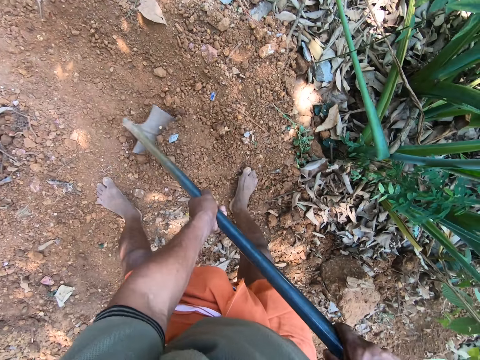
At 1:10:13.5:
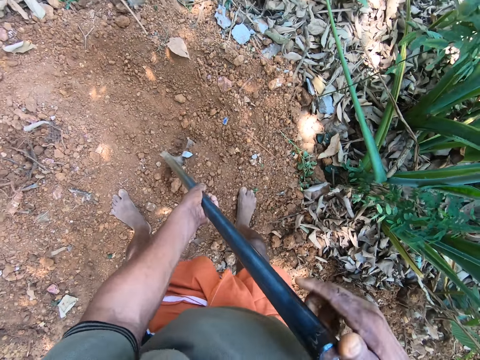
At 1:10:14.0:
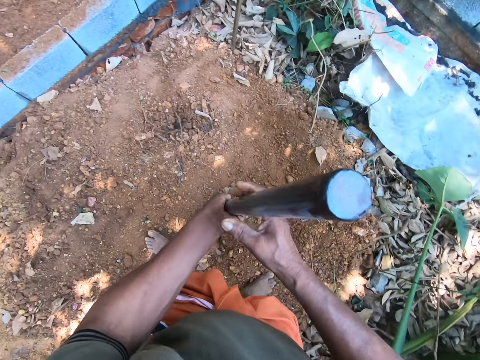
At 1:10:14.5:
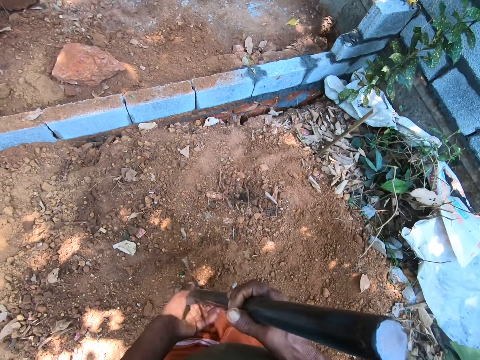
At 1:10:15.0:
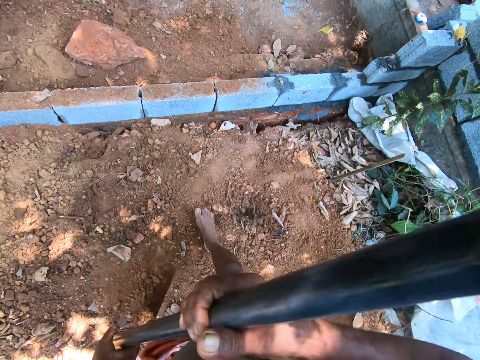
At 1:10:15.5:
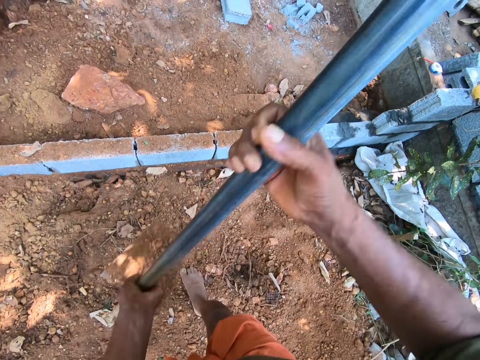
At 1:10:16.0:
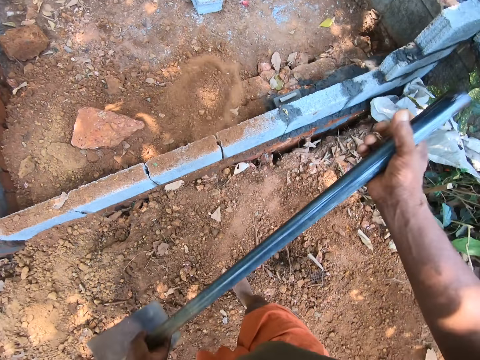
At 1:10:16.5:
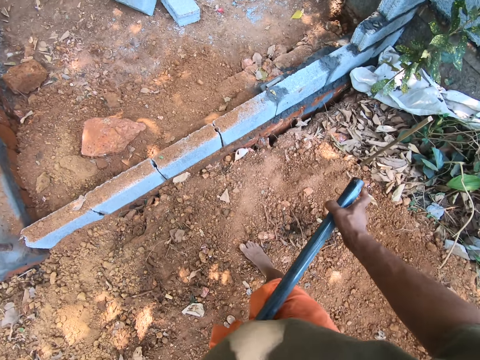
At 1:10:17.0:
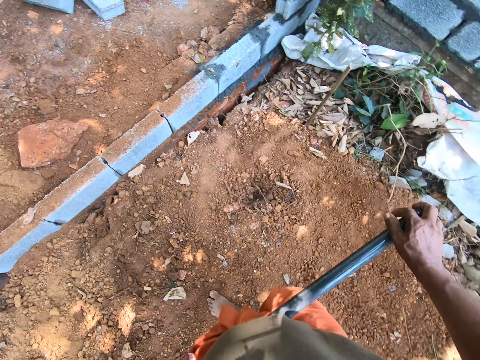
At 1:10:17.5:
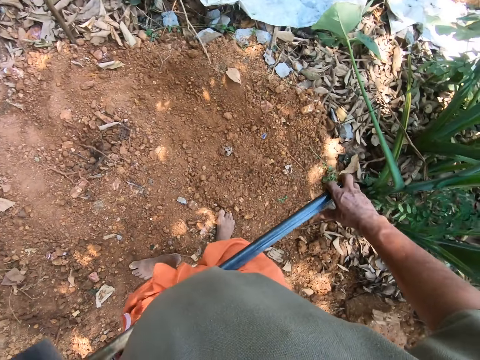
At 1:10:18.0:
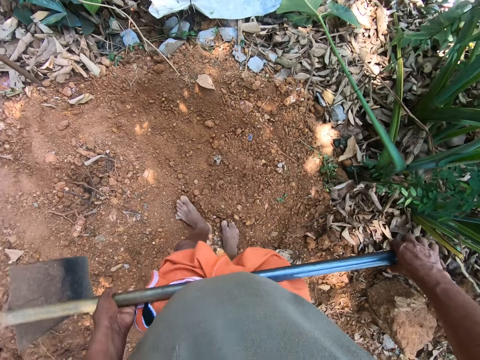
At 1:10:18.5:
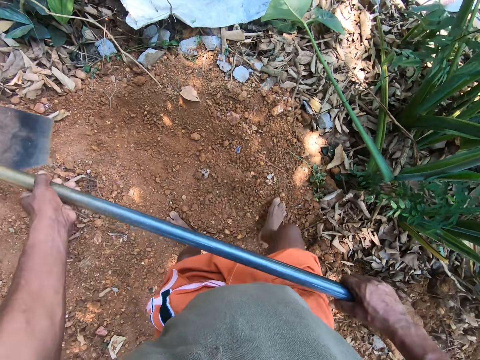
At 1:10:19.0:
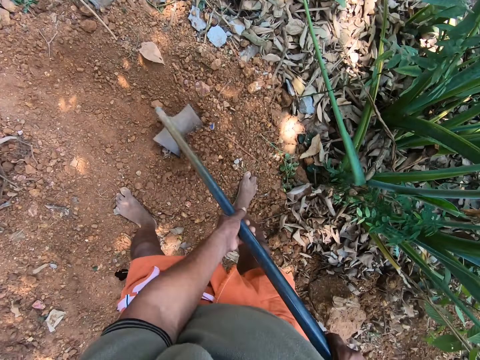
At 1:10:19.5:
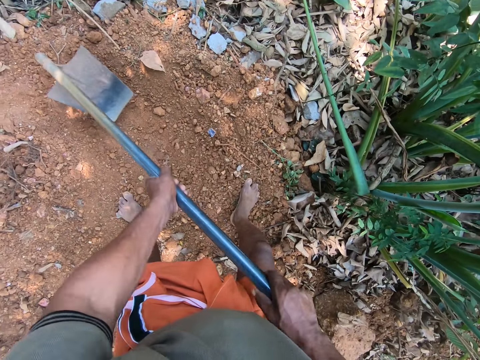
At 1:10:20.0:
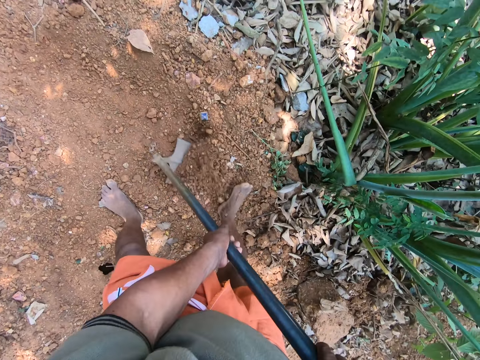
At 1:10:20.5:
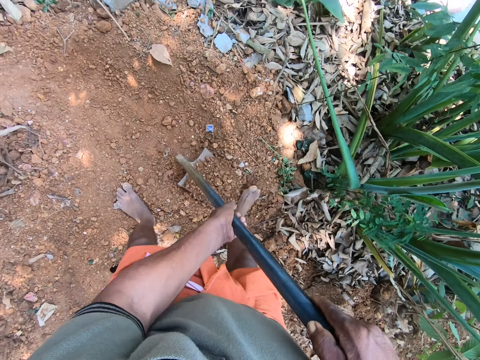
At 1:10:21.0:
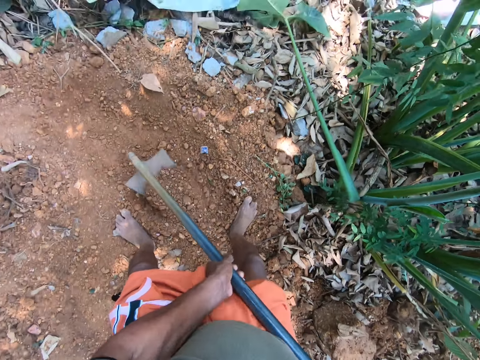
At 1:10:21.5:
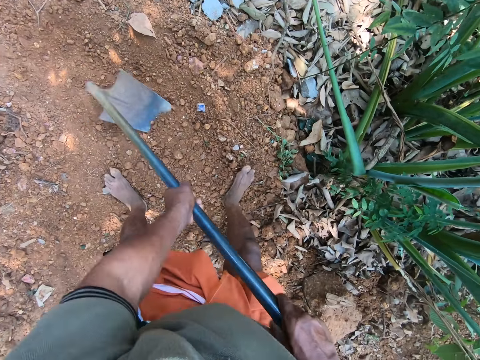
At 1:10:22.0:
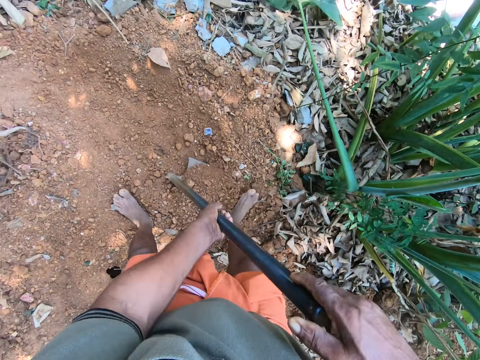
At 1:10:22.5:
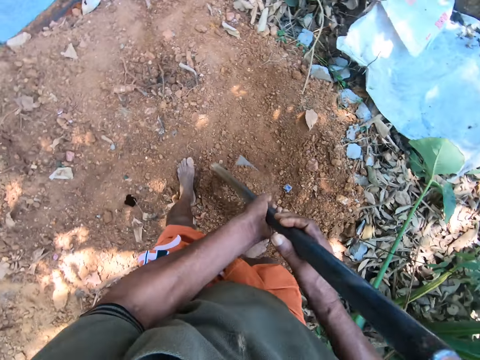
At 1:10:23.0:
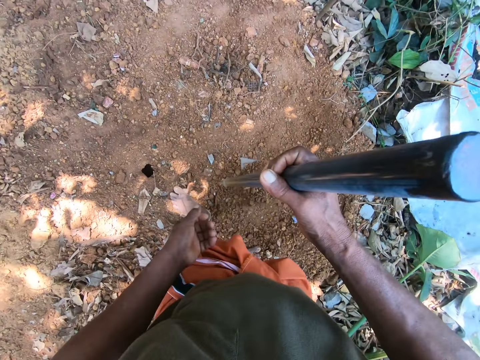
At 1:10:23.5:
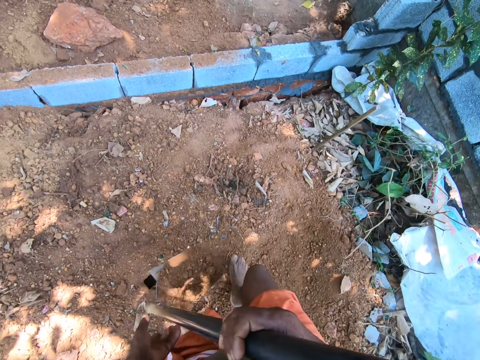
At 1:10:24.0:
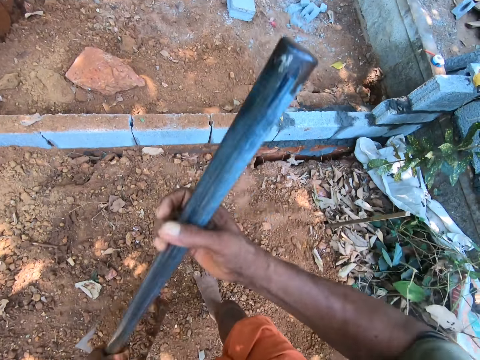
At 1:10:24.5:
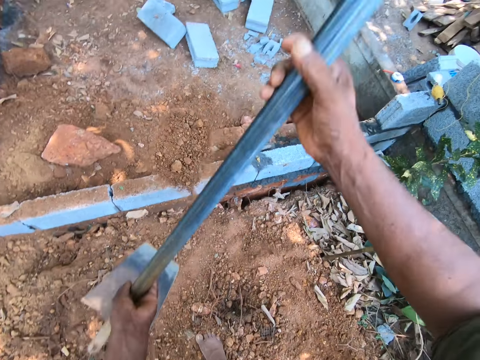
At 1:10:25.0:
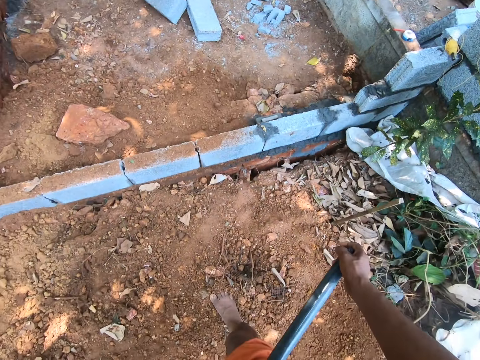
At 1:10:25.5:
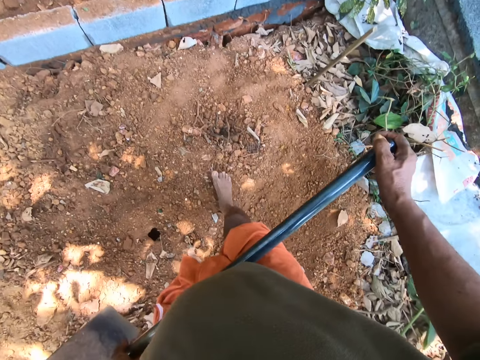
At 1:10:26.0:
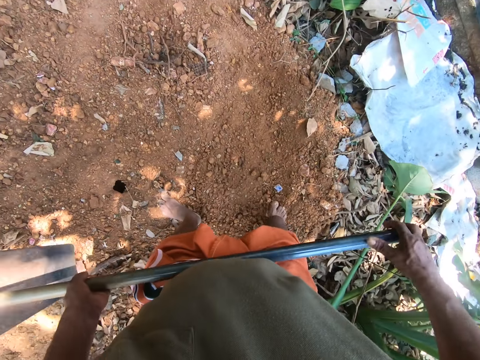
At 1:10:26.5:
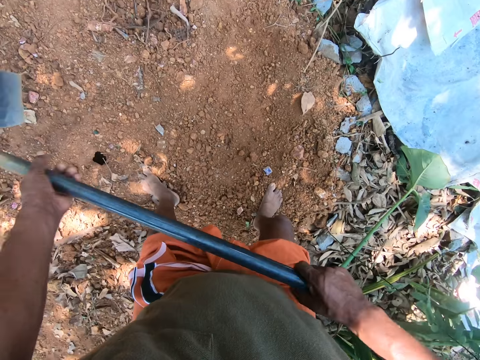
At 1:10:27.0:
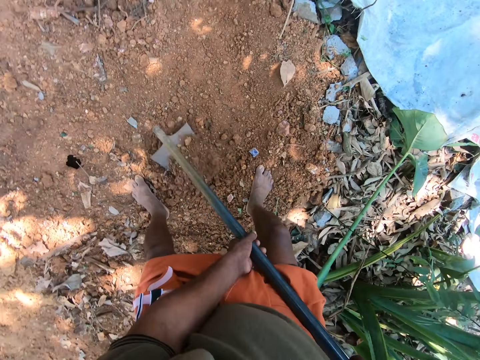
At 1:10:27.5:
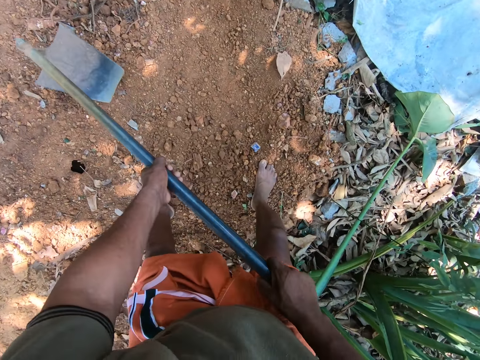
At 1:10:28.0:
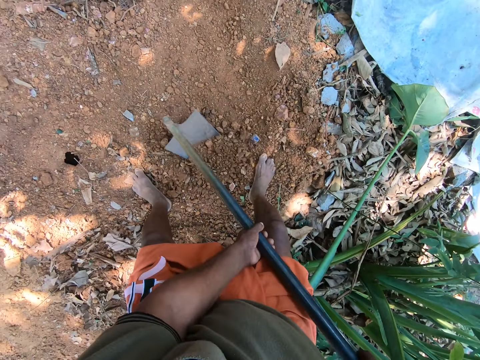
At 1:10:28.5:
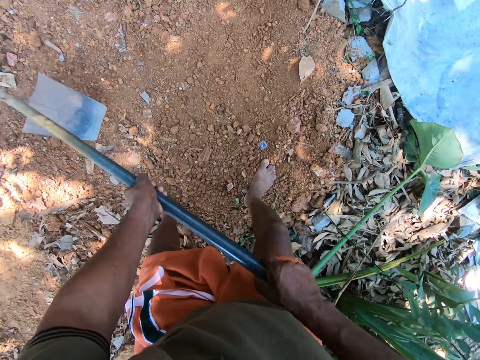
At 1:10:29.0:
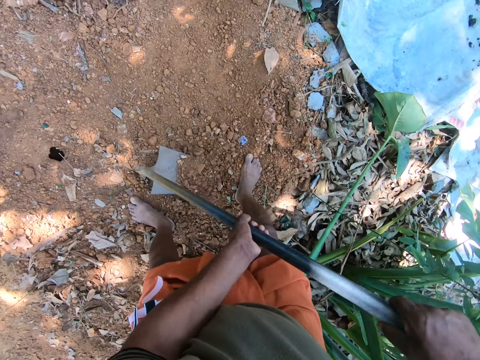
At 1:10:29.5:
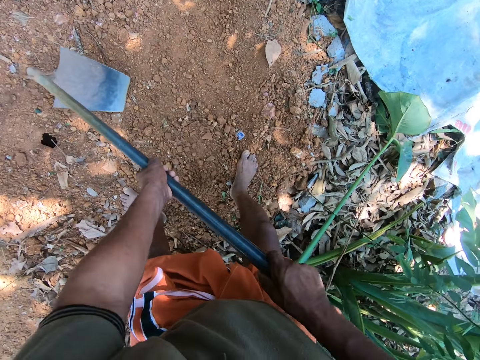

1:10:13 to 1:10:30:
The camera wearer packs the sand with the shovel with both hands. They pour the sand on the land beyond the wall with the shovel with both hands. They clear the land with the shovel with both hands. They pack the sand with the shovel with both hands. They pour the sand on the land beyond the wall with the shovel with both hands. They clear the land with the shovel with both hands.

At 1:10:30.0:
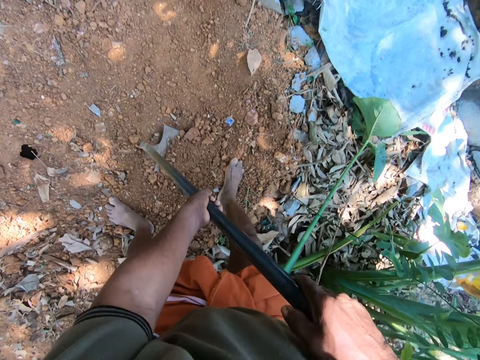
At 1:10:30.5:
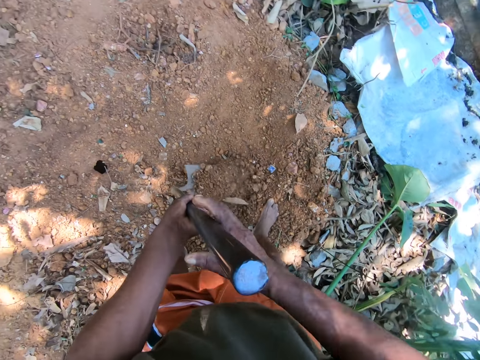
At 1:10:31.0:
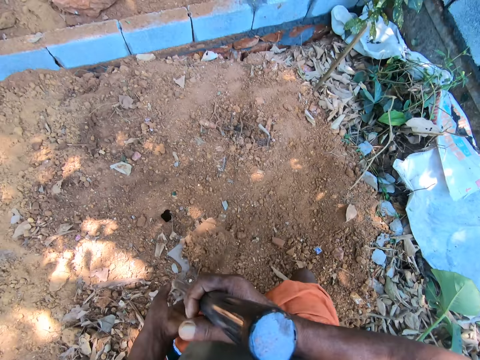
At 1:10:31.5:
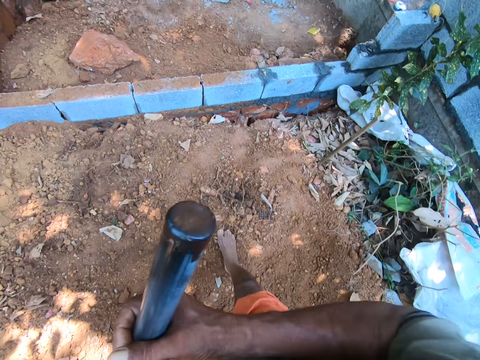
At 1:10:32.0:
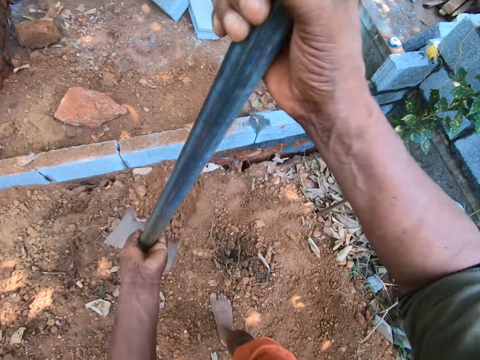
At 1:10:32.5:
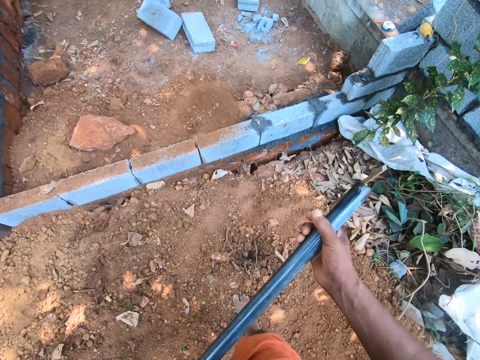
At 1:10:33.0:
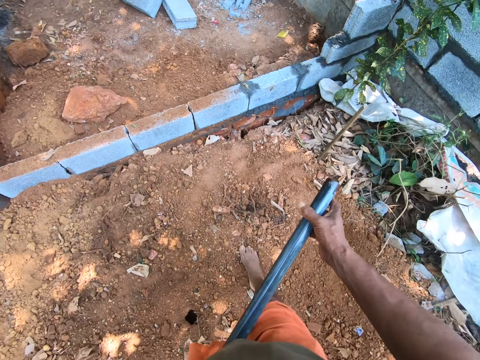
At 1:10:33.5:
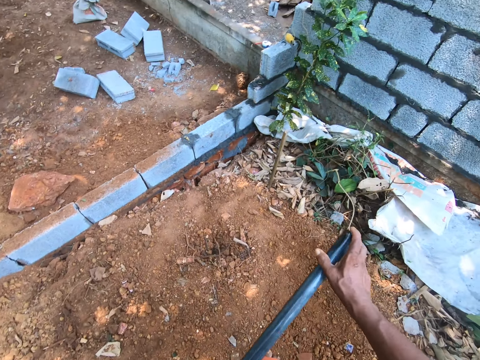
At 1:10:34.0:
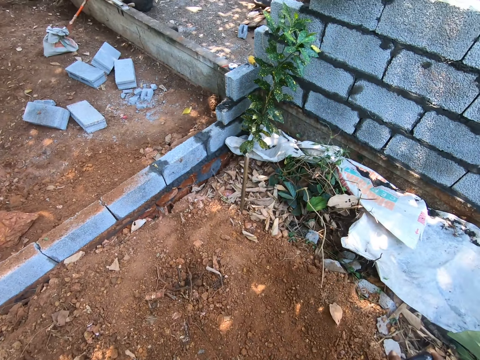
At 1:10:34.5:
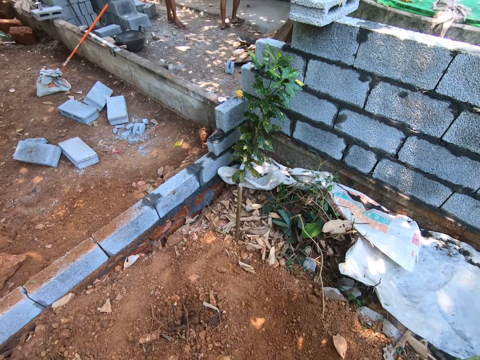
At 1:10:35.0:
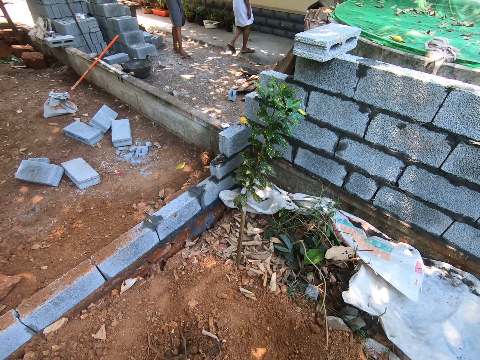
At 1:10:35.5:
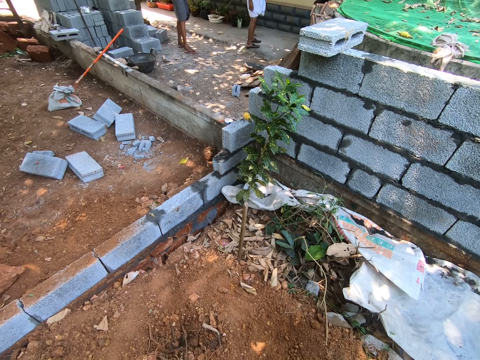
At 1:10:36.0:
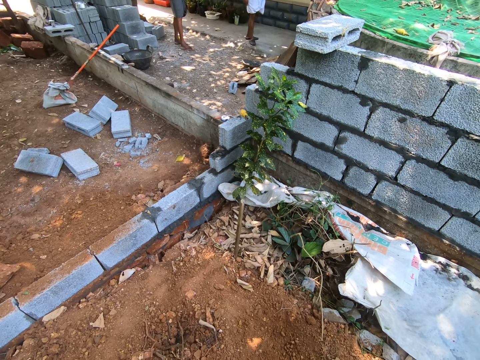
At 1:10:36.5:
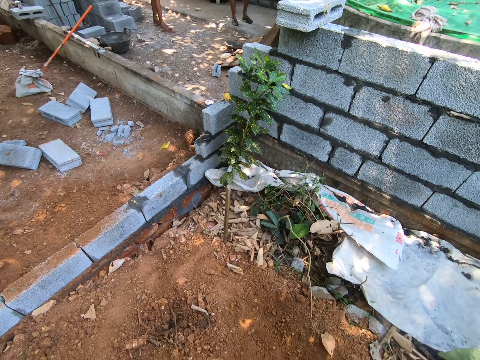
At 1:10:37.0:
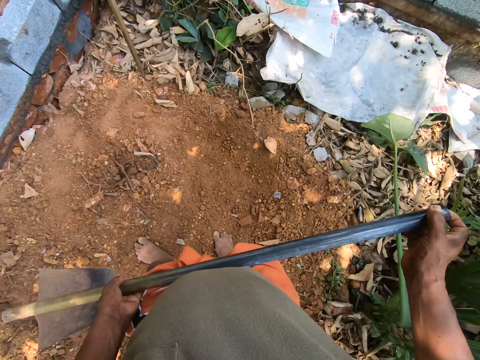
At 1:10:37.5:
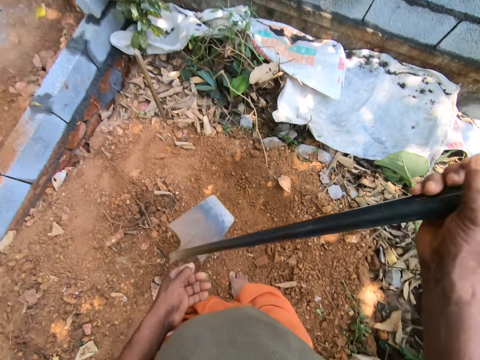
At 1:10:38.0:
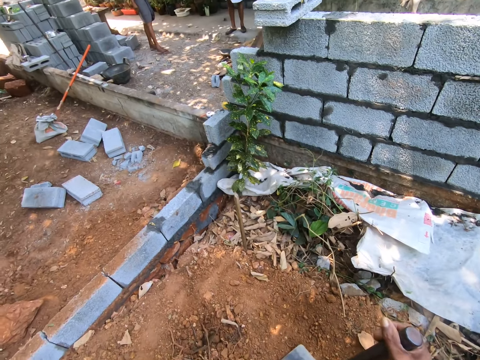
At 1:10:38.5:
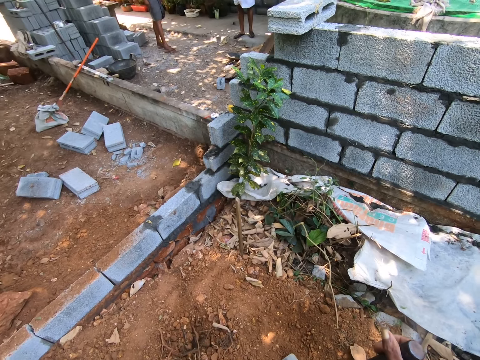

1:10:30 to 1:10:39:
The camera wearer packs the sand with the shovel or hoe with both hands. They pour the sand on the land beyond the wall with the shovel with both hands. They interact with a man. They look around. They interact with another man. They put down the hoe.
